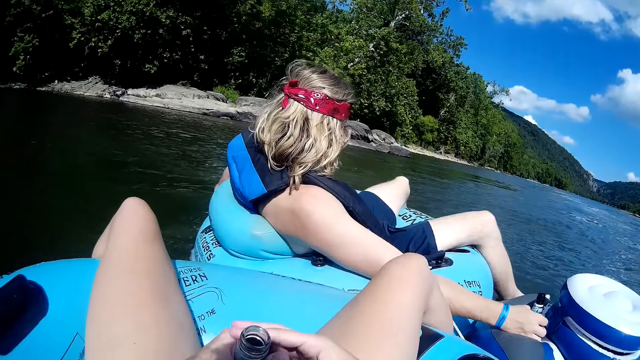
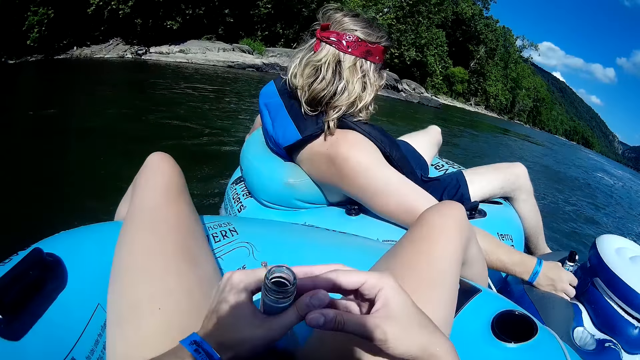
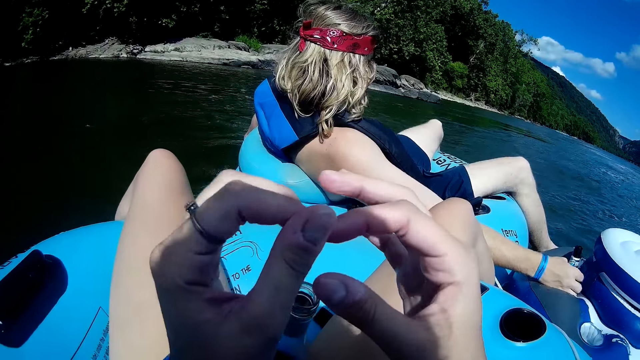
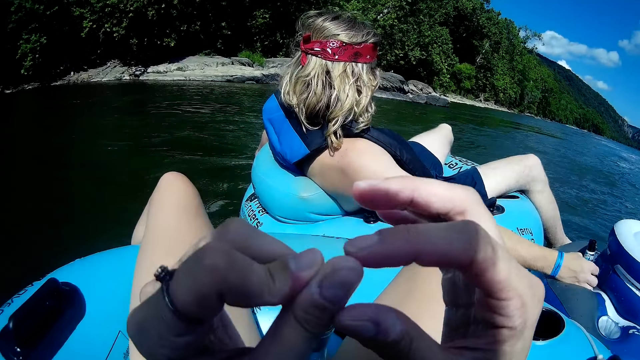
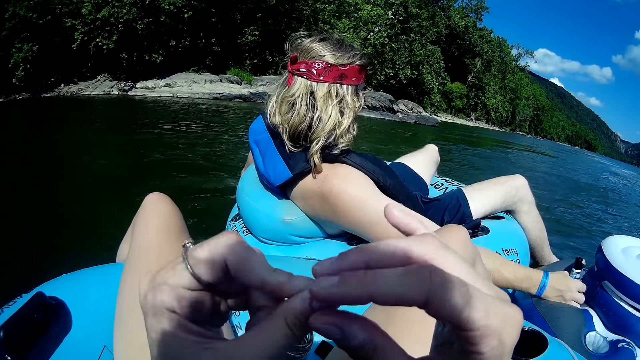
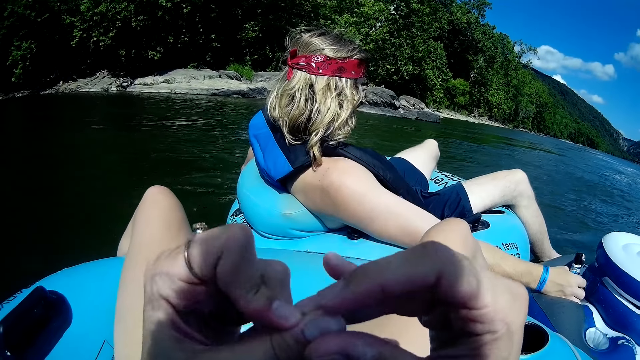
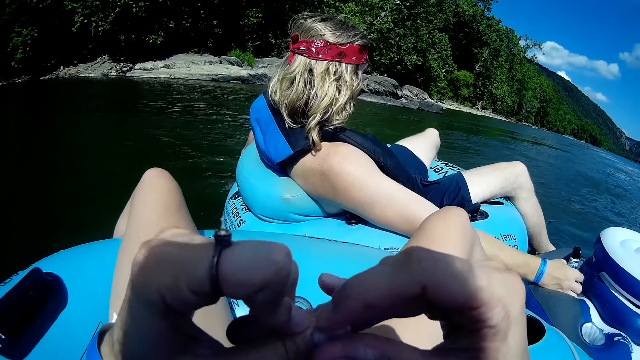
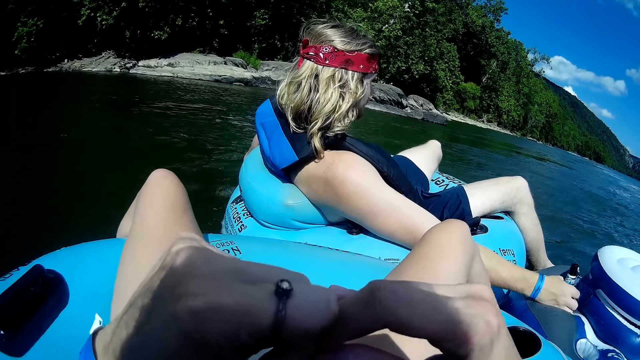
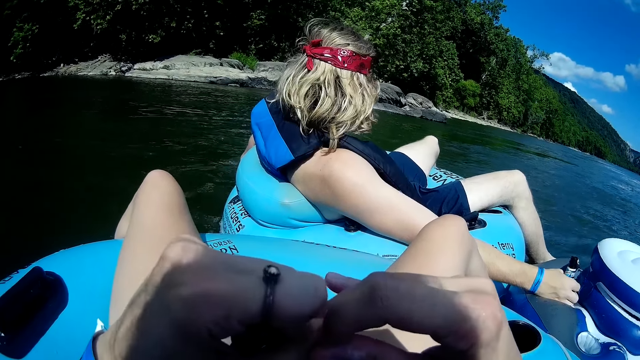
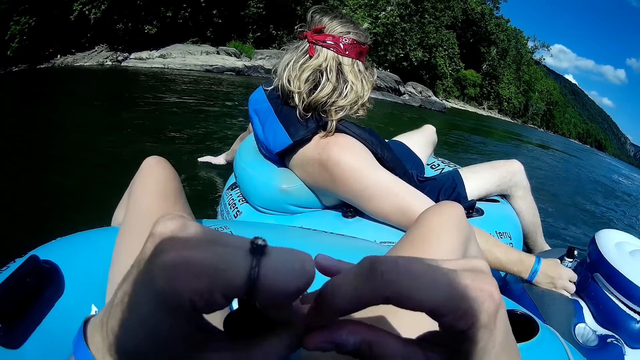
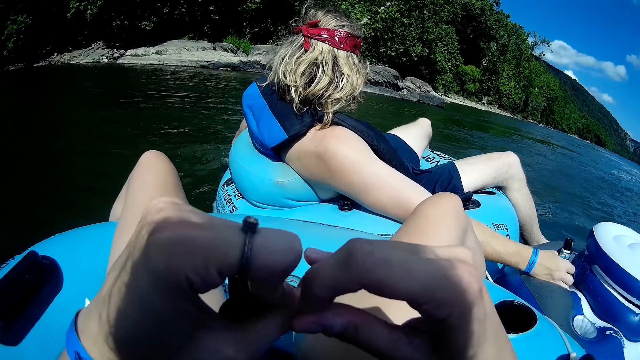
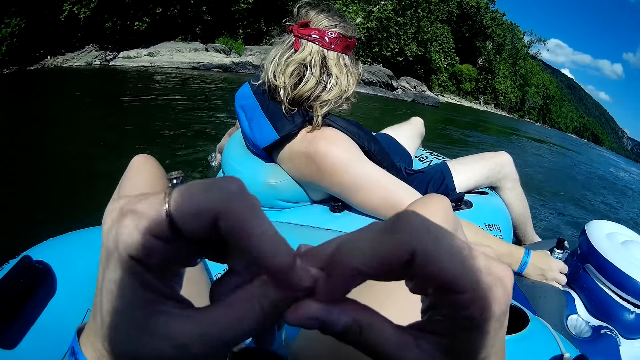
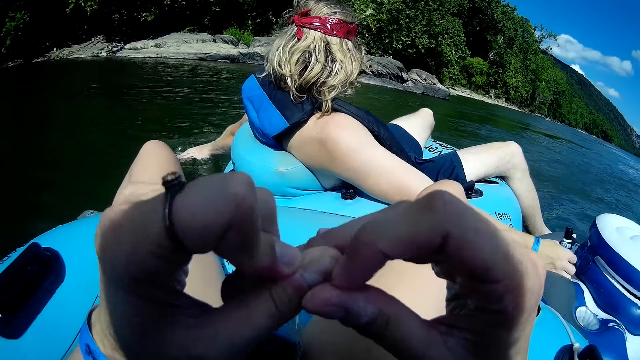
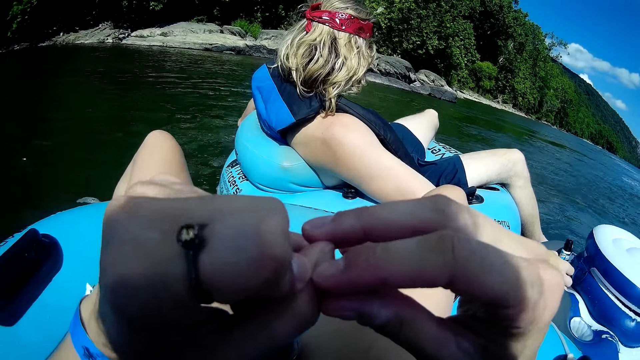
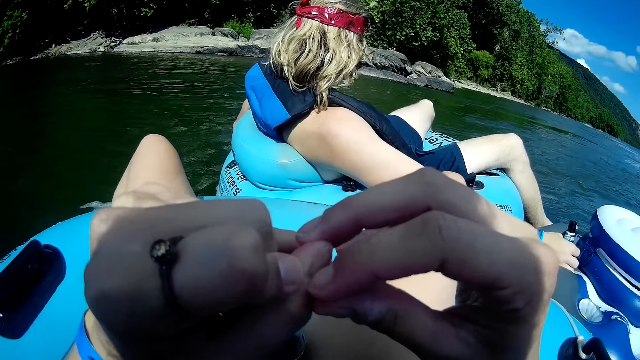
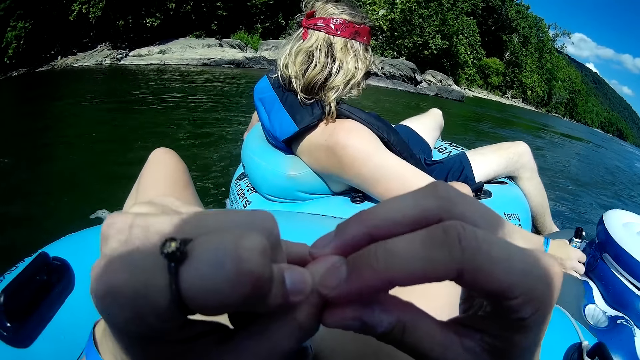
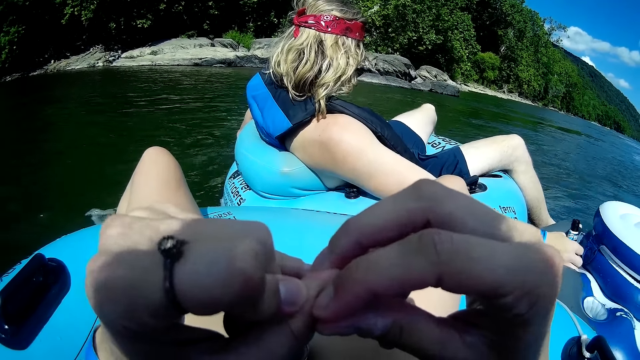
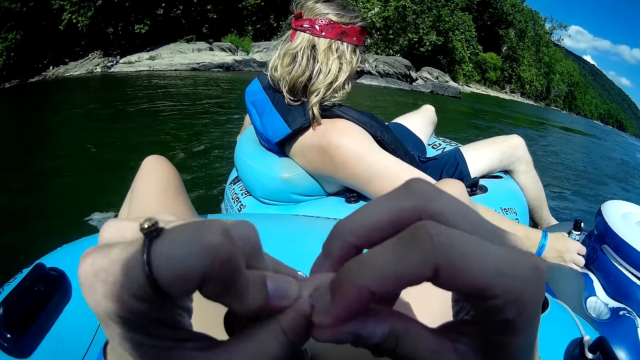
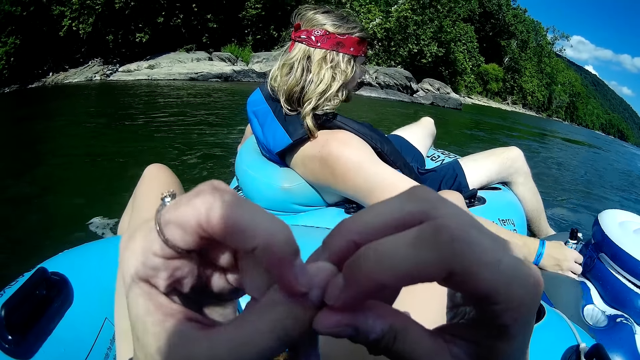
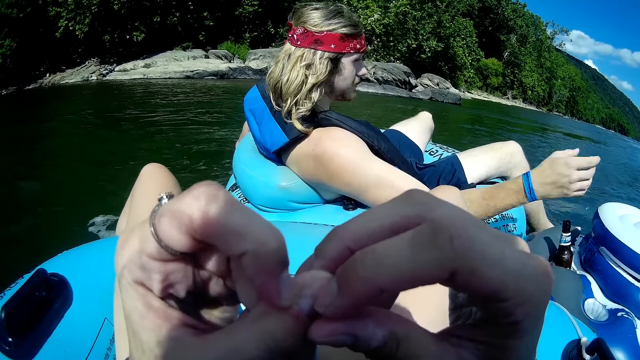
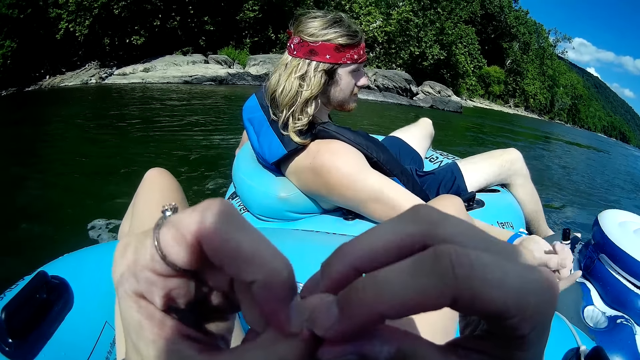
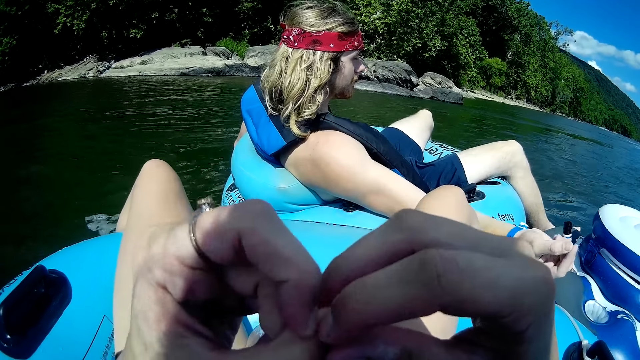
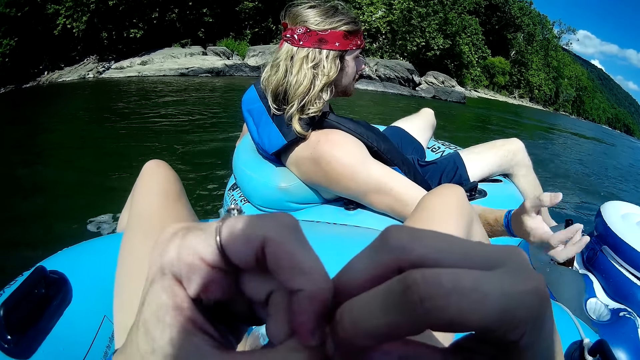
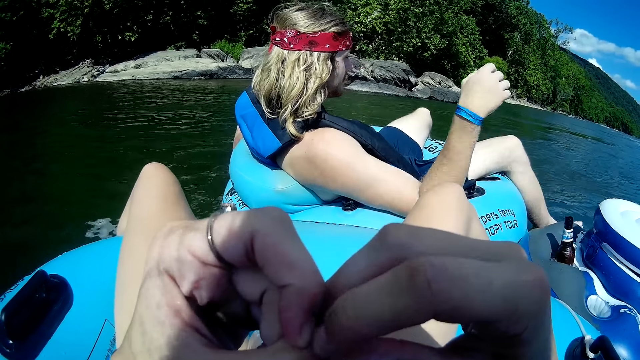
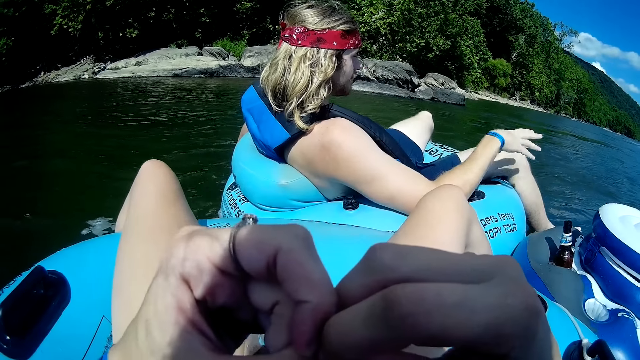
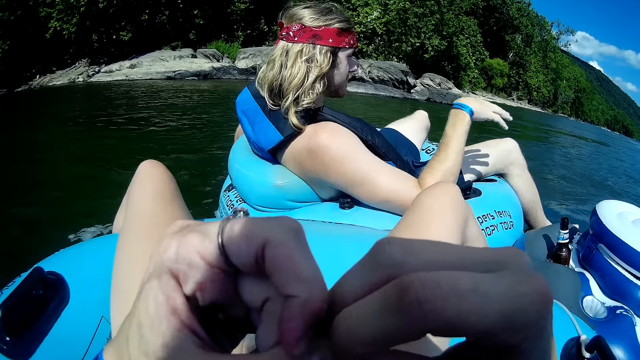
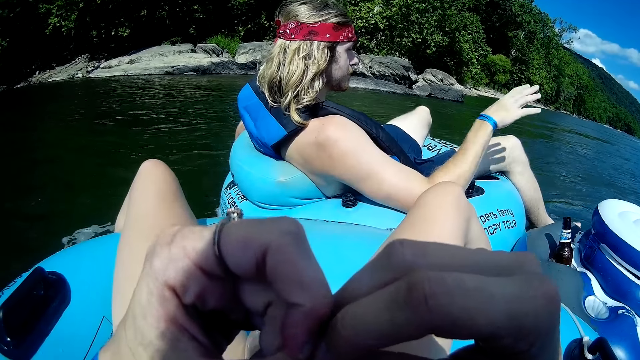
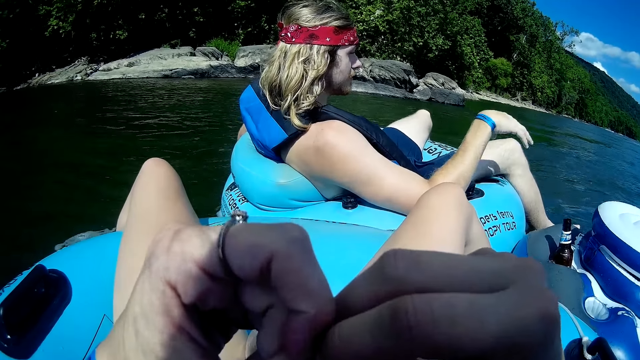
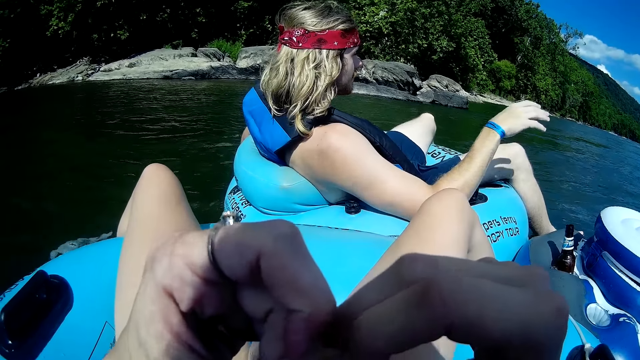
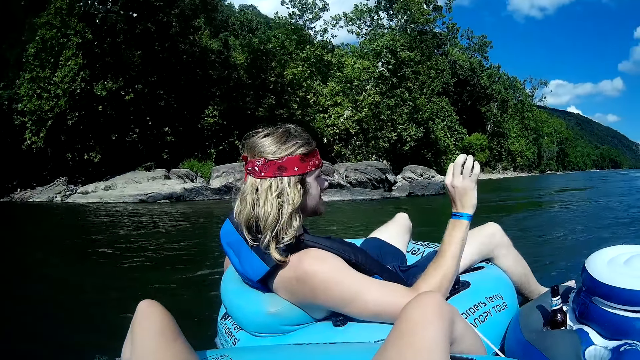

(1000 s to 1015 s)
The camera wearer removes her hands from the bottle. She scratches her finger. She peels her left thumb with her right hand. The man removes his right hand from the beer bottle in the floater pack.

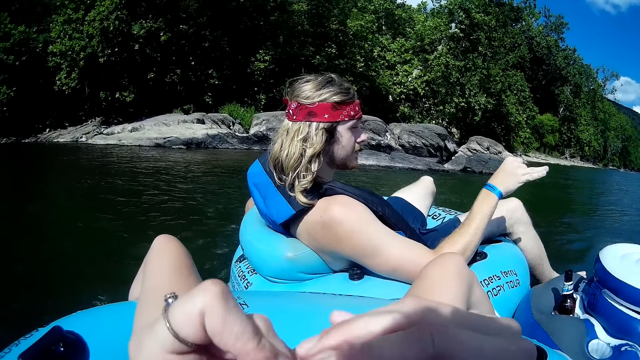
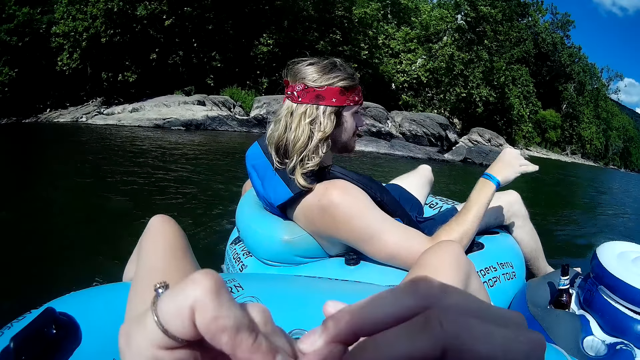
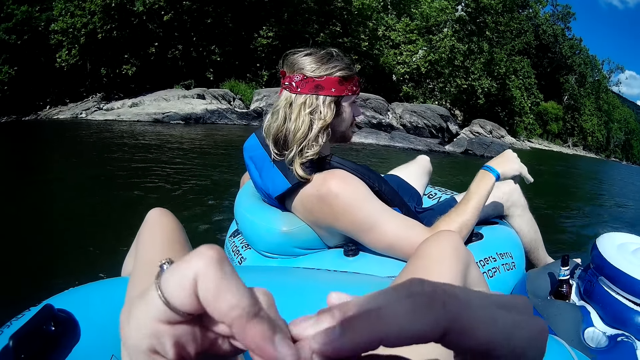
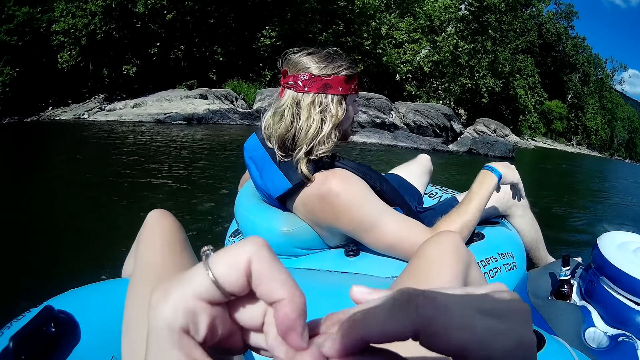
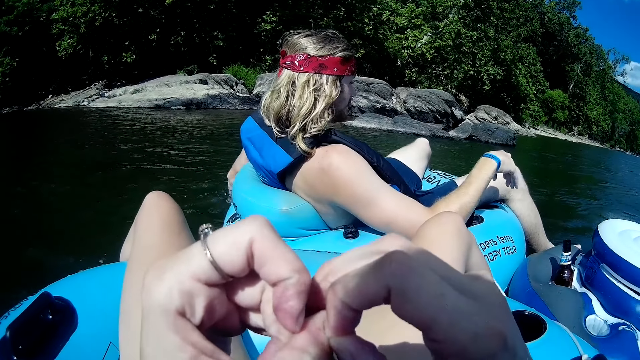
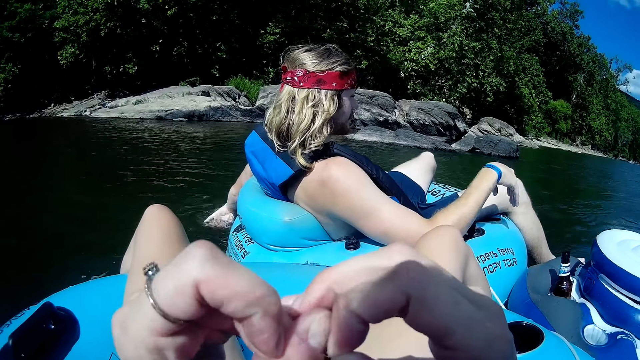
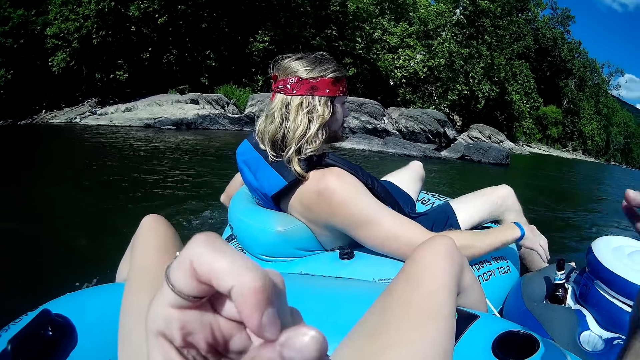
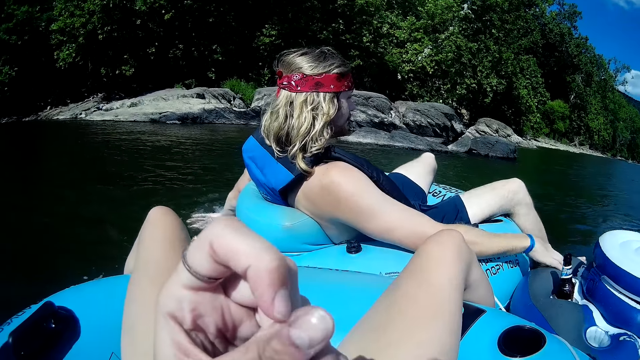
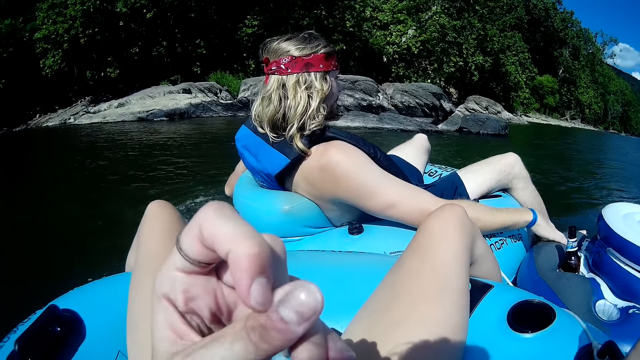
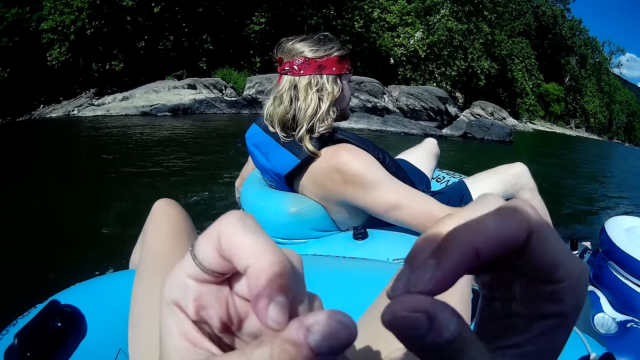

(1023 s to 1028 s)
The man puts his left hand into the river and splashes water. The man puts his right hand on the floater pack.
